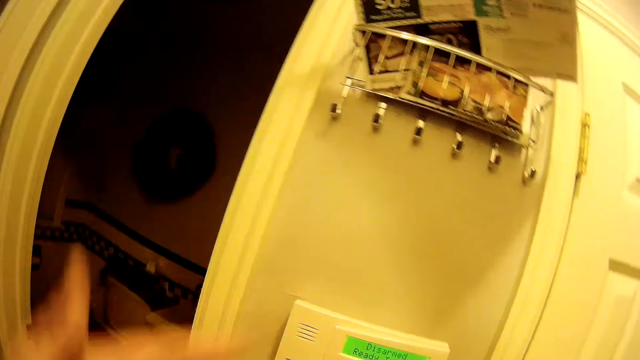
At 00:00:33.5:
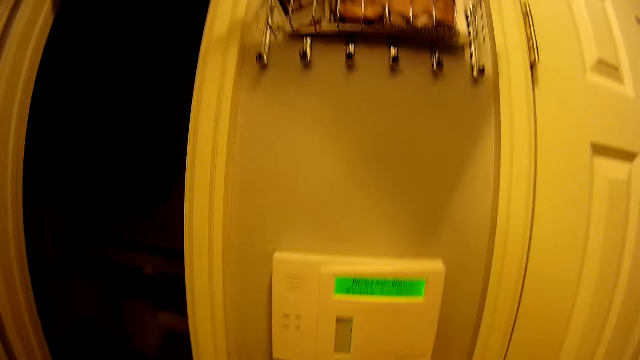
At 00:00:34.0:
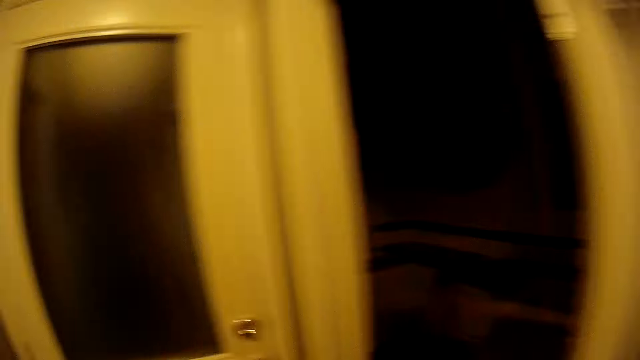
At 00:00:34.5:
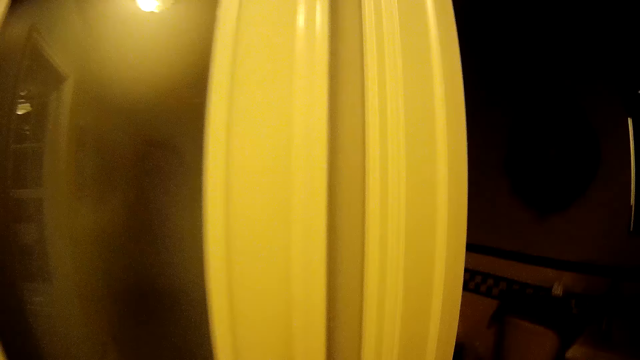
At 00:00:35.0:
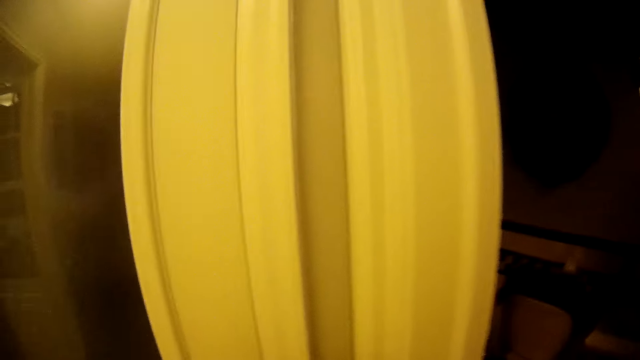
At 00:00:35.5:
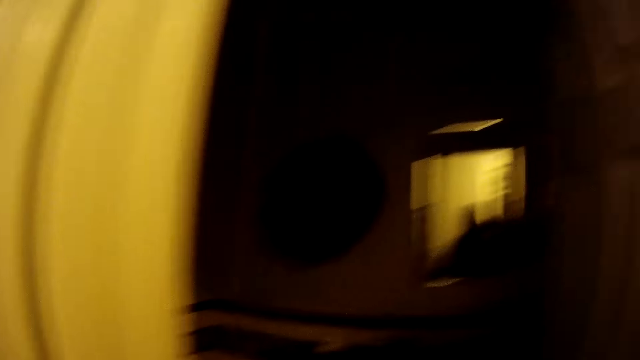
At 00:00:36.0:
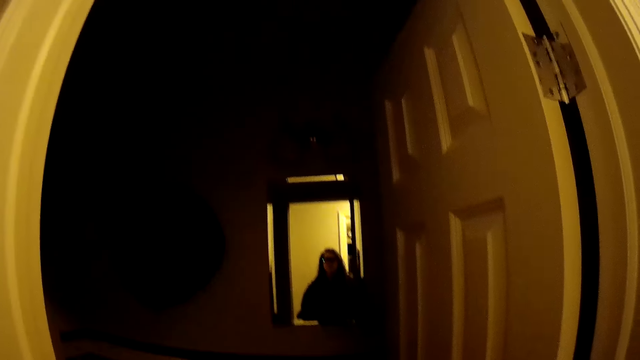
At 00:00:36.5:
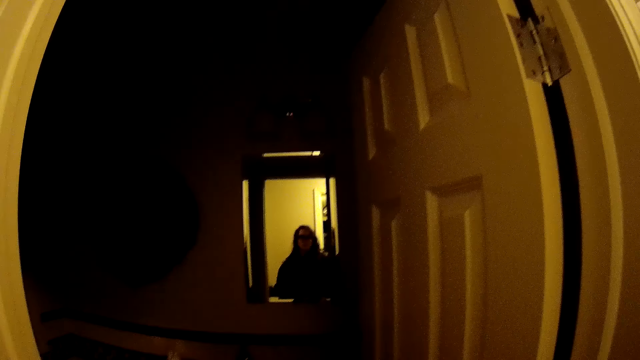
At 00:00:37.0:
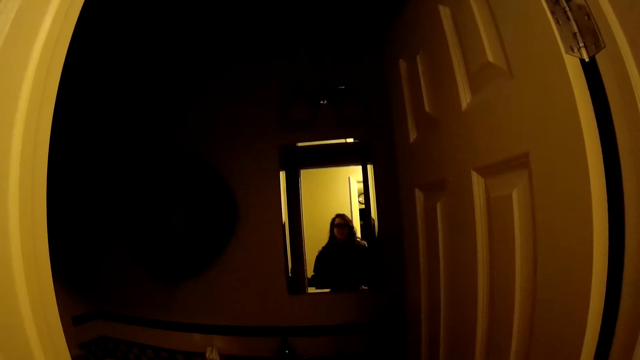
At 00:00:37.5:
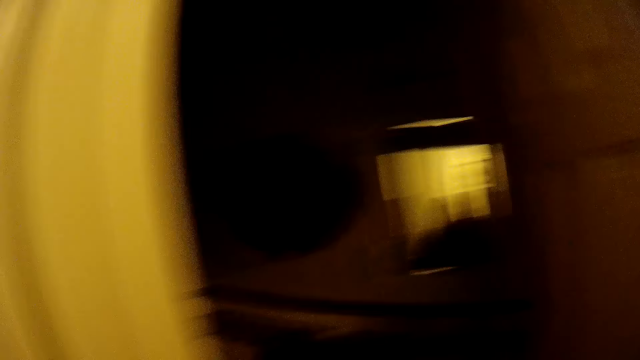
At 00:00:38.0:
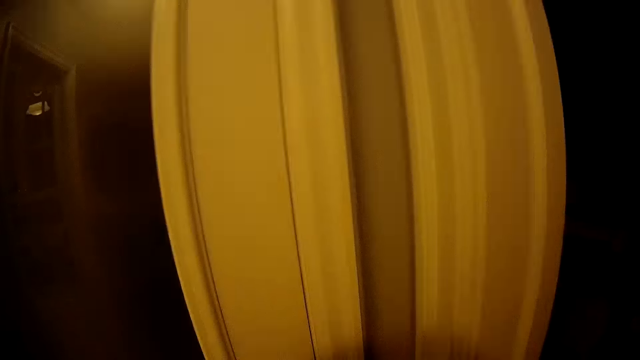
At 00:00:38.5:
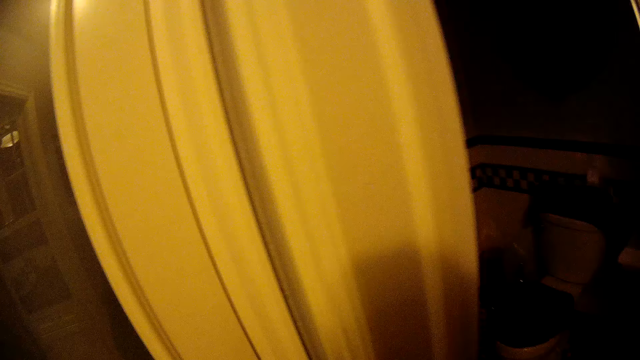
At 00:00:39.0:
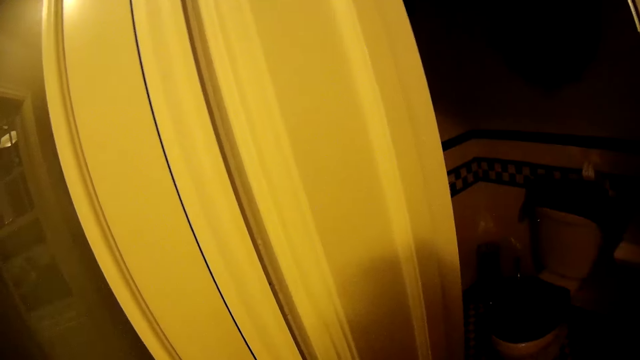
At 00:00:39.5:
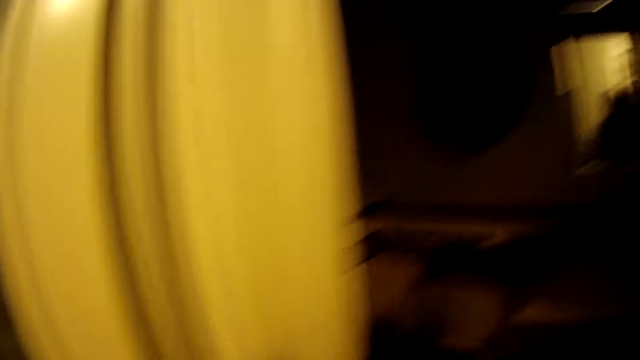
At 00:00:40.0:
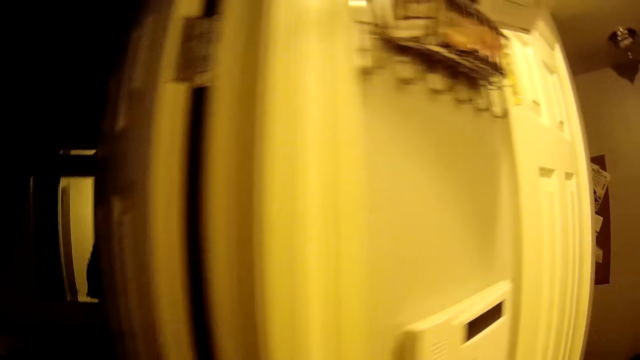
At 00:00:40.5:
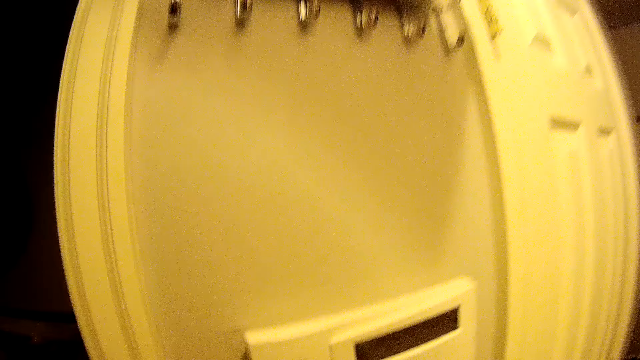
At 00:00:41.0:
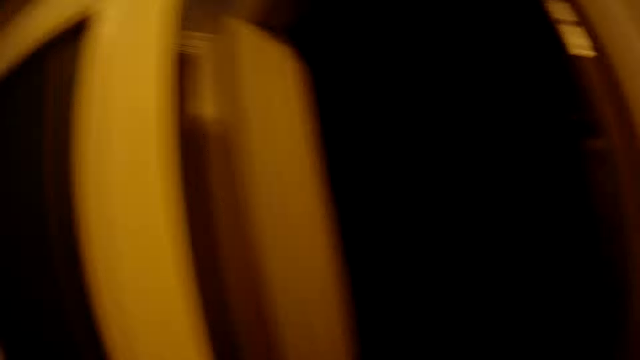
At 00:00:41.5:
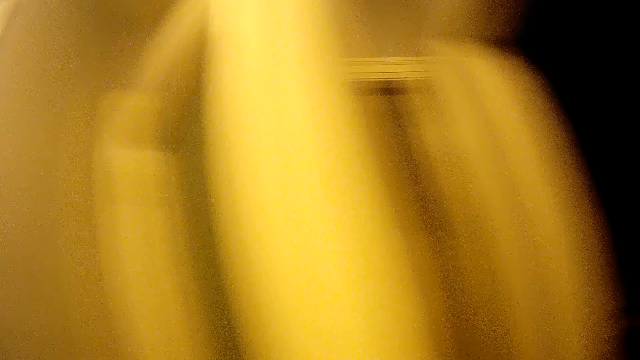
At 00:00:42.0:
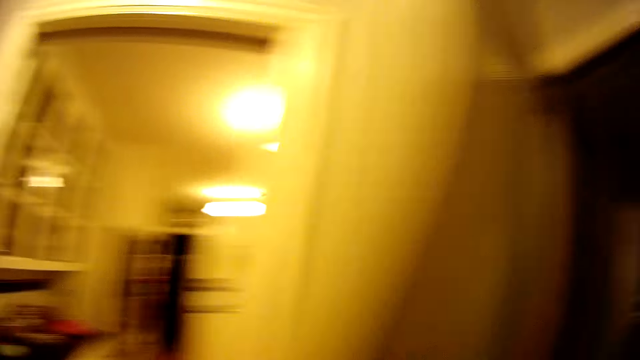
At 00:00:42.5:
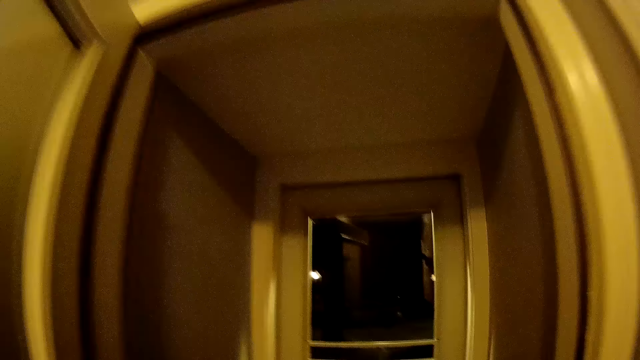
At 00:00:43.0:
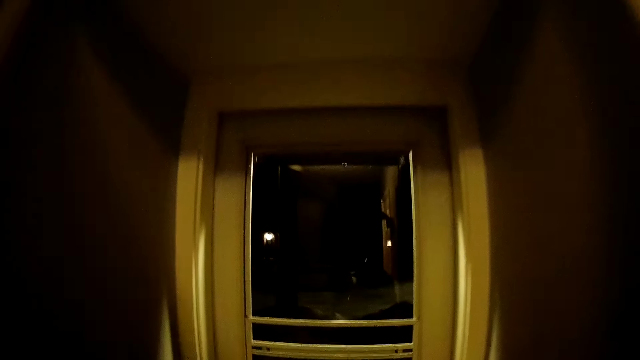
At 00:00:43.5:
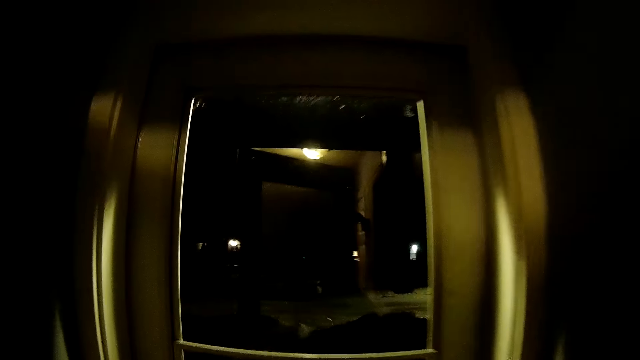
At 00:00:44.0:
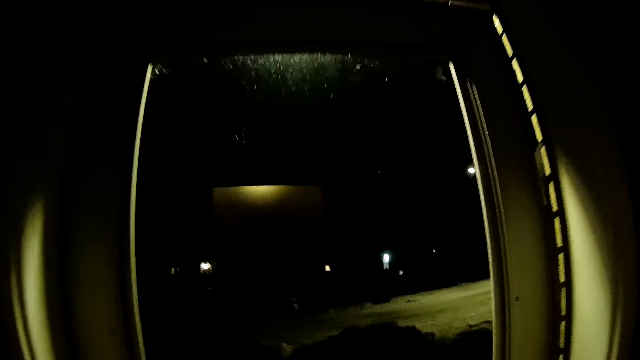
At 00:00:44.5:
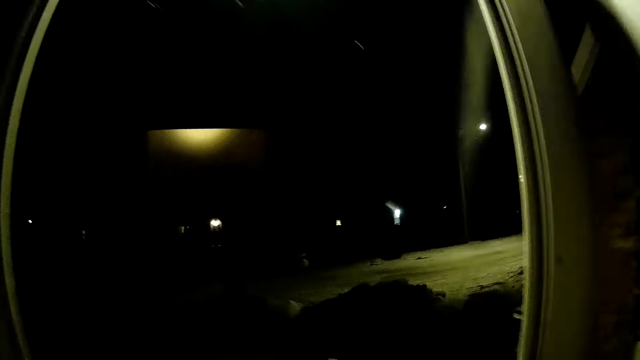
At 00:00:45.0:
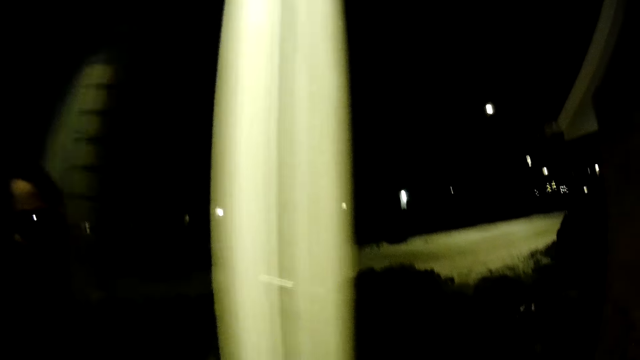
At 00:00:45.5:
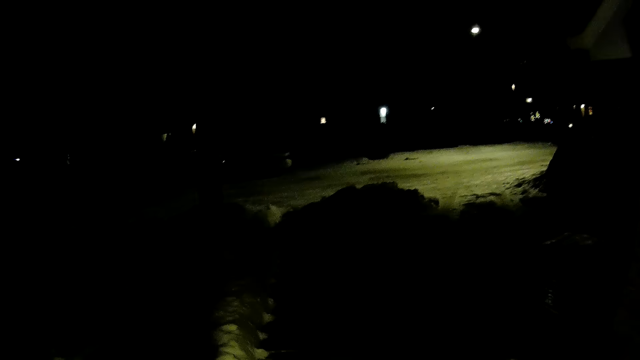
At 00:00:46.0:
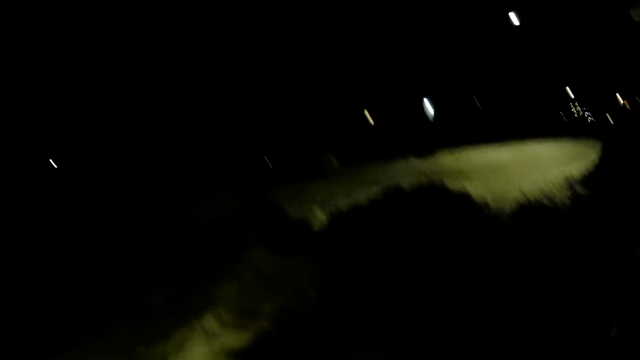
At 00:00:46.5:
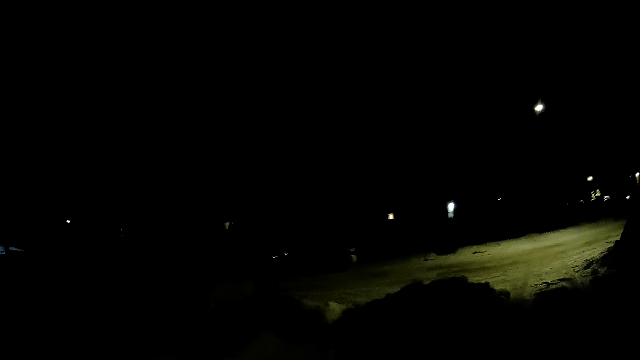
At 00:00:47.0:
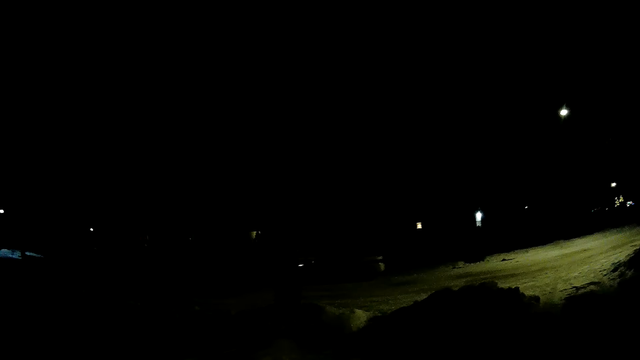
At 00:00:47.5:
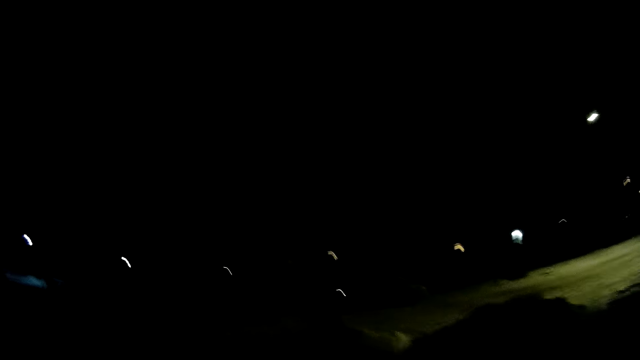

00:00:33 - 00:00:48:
The camera wearer unblocks the camera. She looks at herself in the mirror. She opens a door with her left hand. She walks. She enters something. She closes the door. She opens another door with her left hand. She walks towards a car.

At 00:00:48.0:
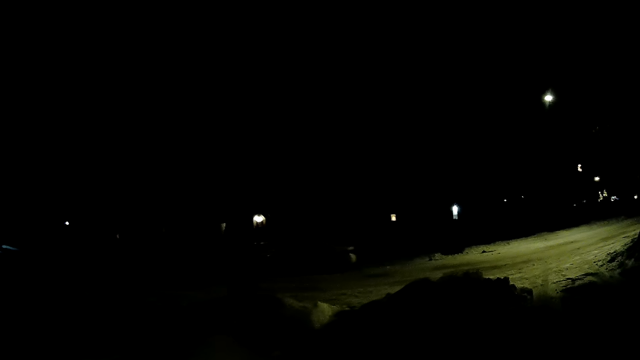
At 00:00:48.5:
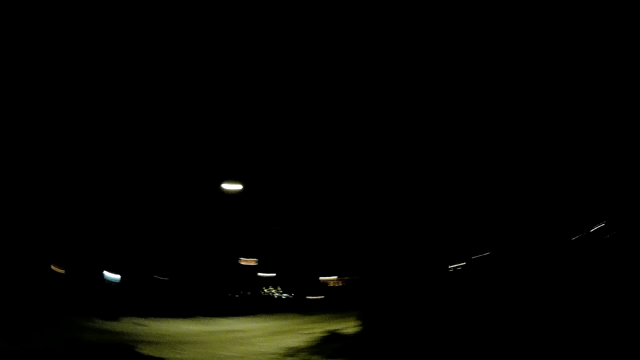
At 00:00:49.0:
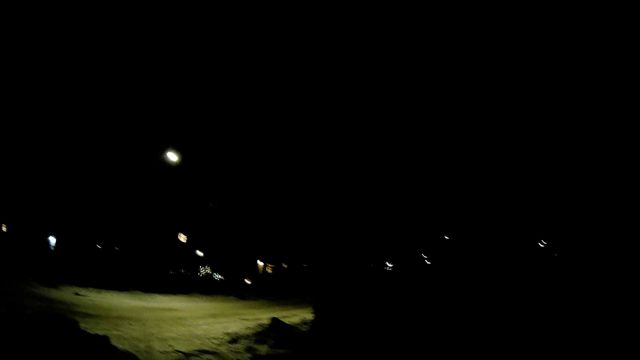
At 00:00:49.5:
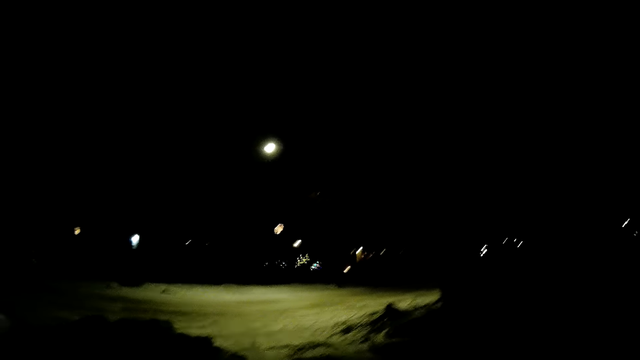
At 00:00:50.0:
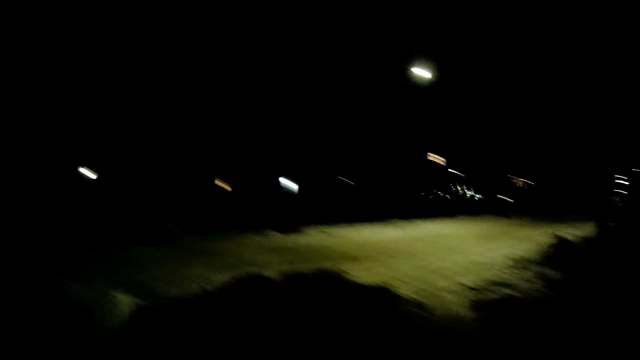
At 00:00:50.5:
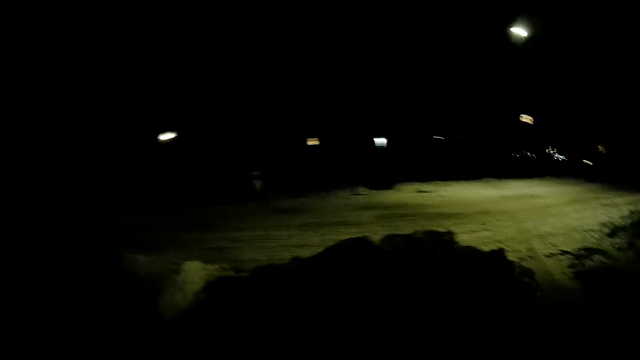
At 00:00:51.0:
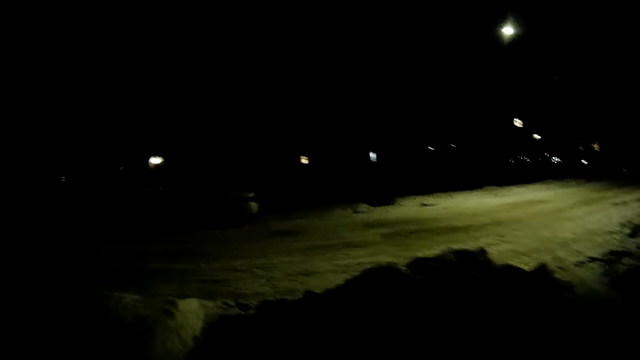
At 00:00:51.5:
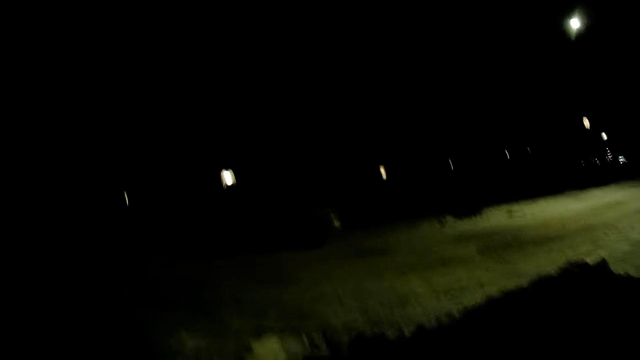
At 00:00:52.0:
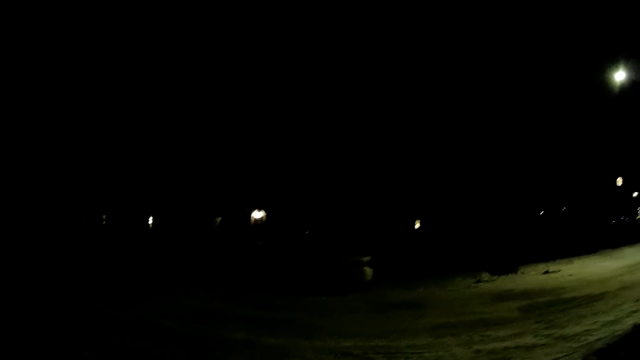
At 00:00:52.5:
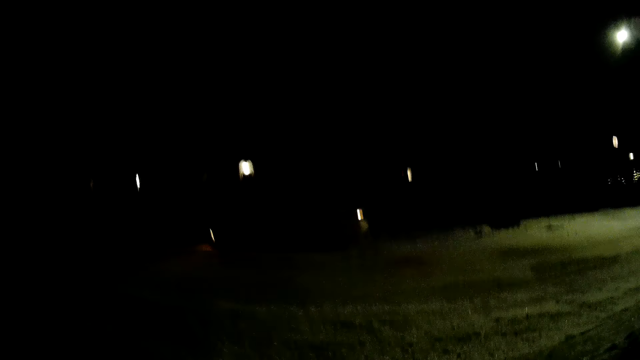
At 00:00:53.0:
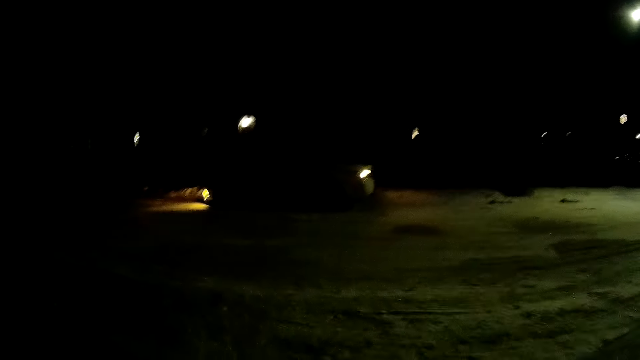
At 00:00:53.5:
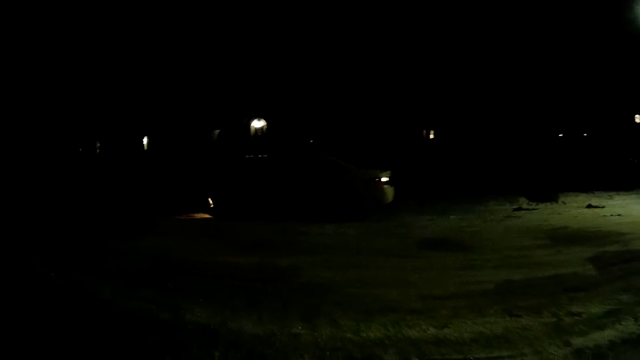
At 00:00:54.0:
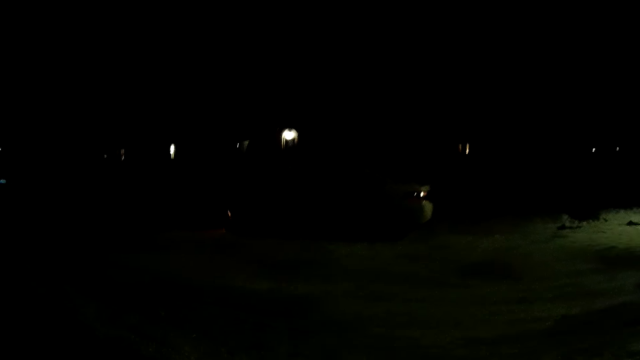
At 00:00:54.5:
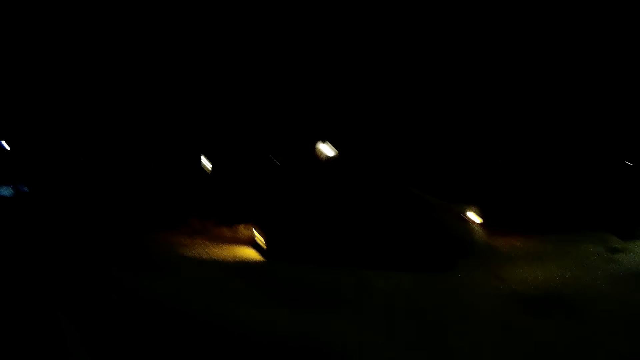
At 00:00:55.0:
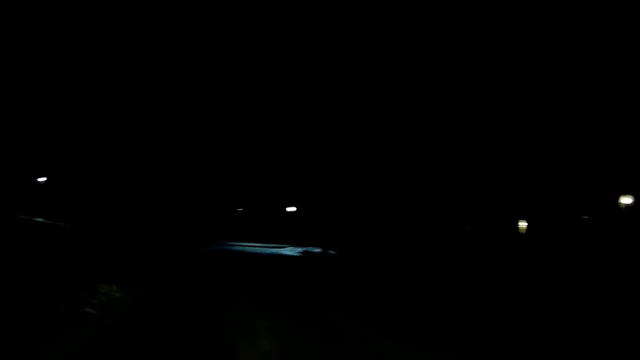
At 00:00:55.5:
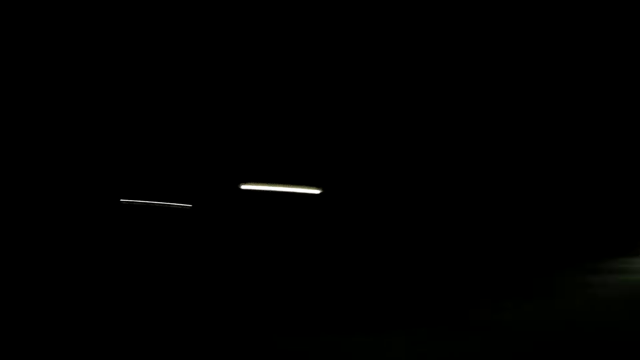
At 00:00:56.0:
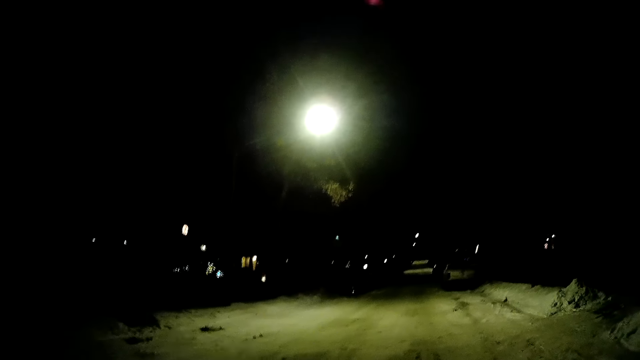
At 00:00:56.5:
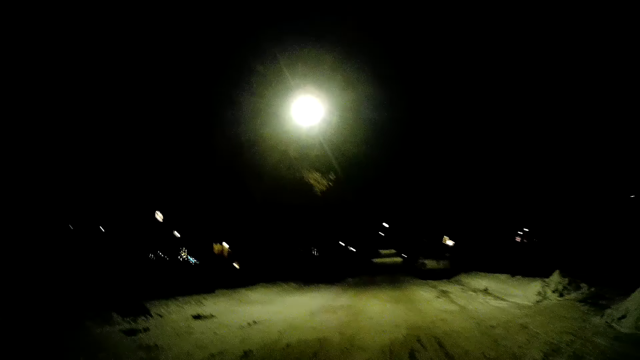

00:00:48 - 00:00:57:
The camera wearer walks outside. They look around.
